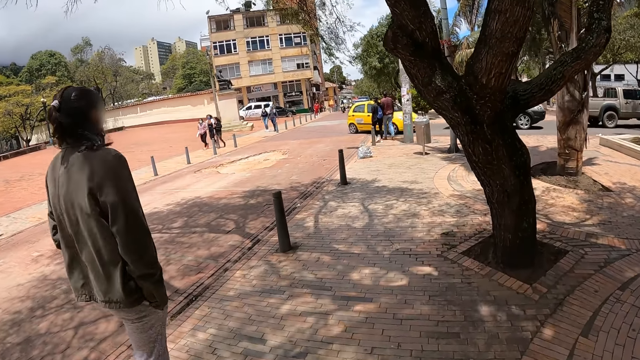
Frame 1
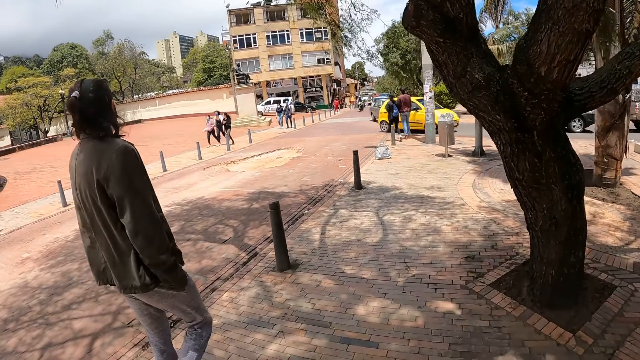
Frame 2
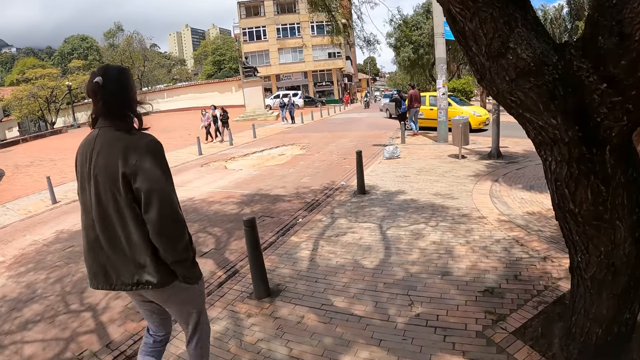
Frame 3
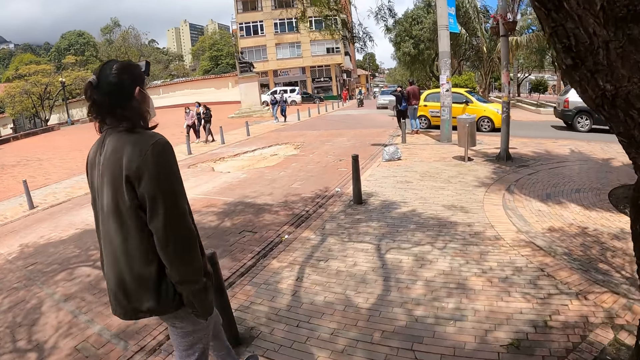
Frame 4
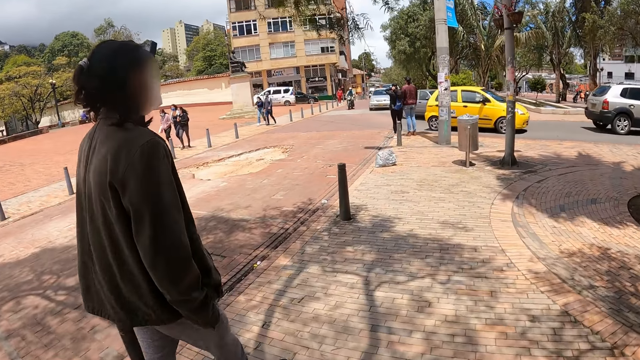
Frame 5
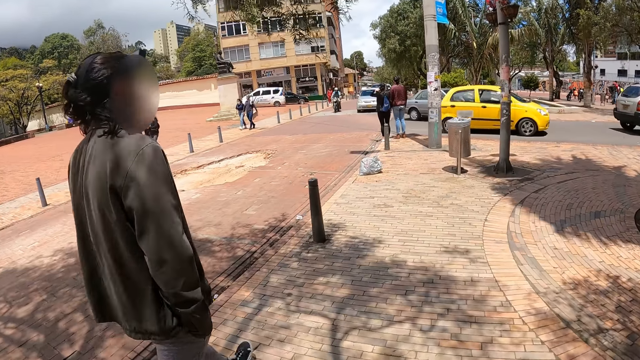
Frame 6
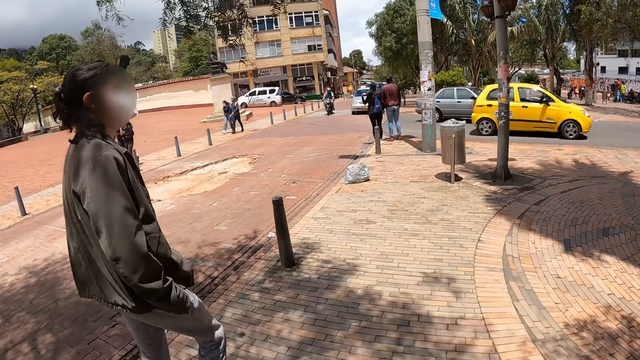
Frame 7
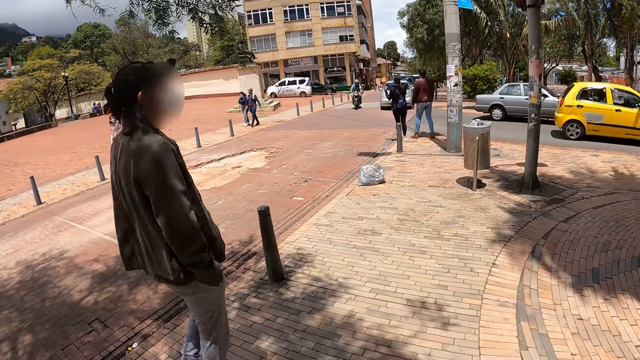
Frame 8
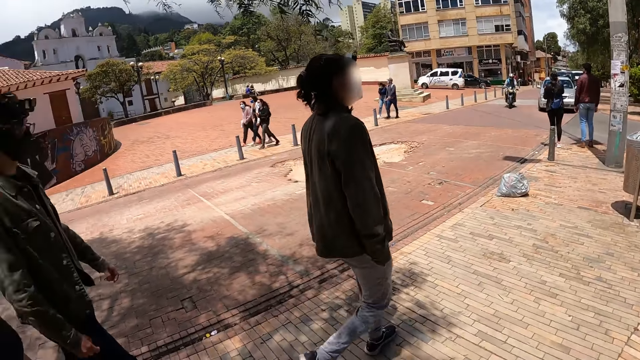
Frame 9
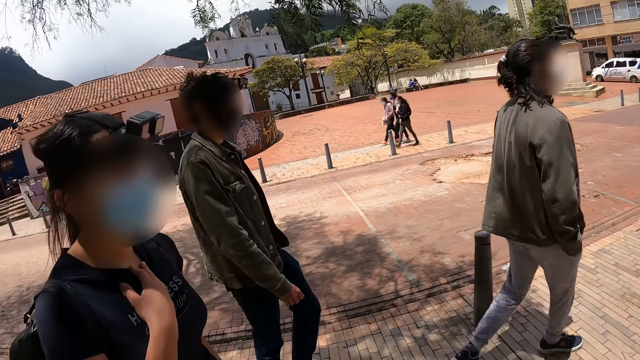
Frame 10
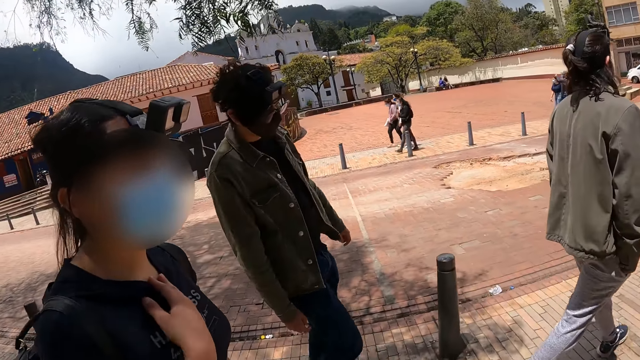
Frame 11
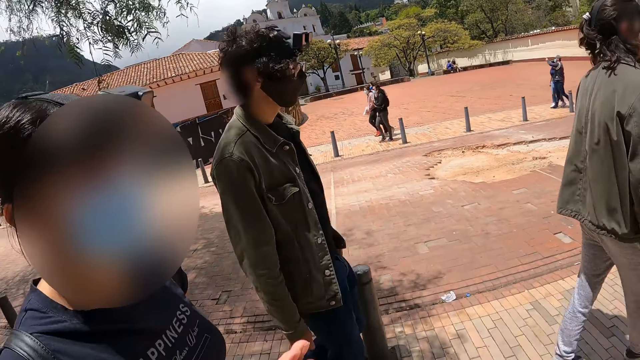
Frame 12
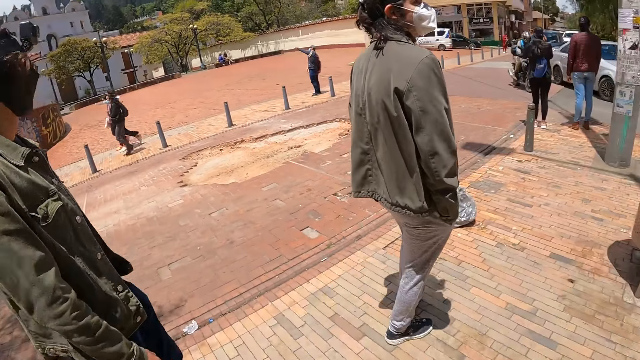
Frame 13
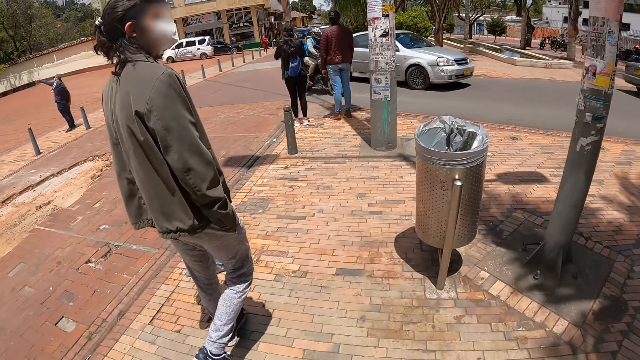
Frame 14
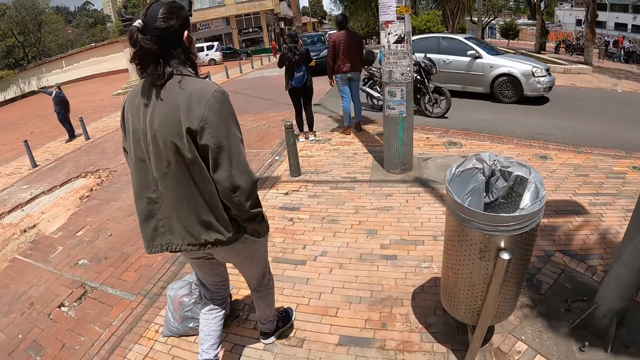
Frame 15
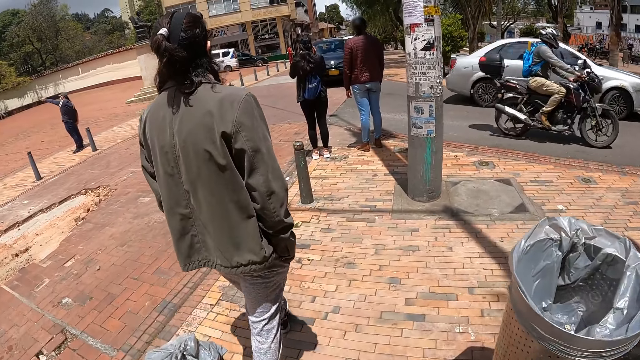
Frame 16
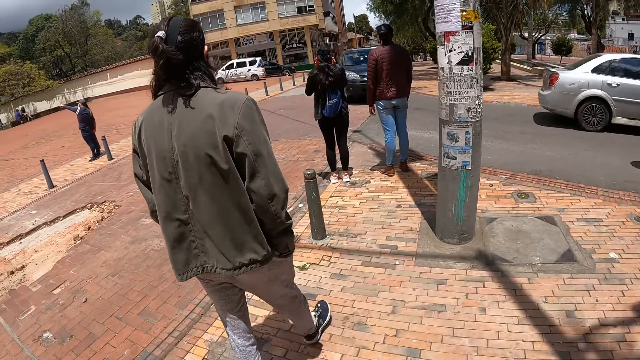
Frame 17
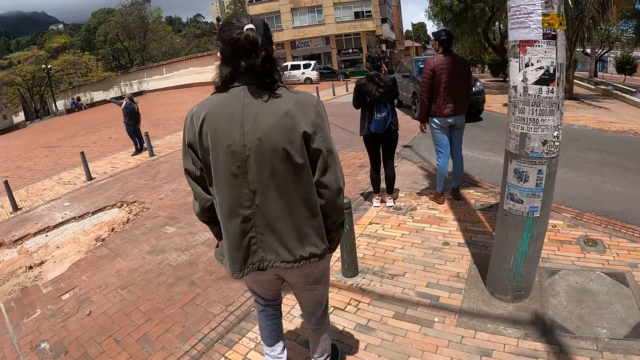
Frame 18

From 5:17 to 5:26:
The camera wearer looks around.

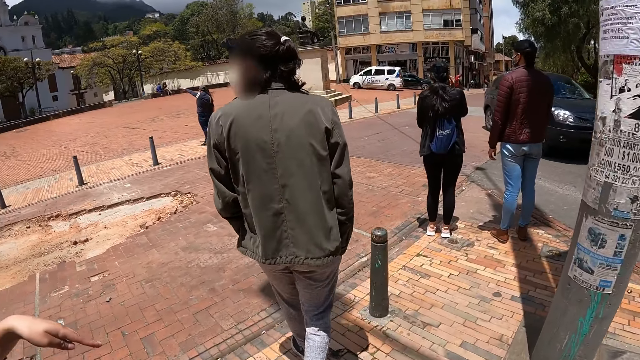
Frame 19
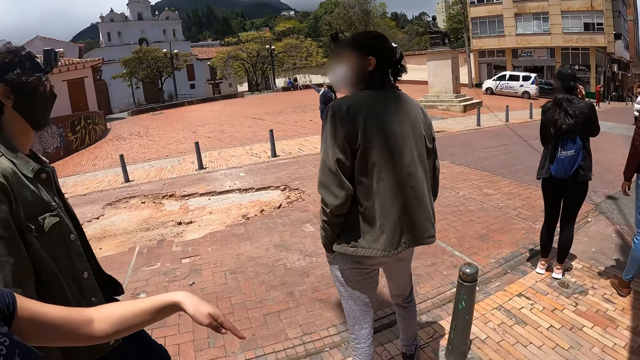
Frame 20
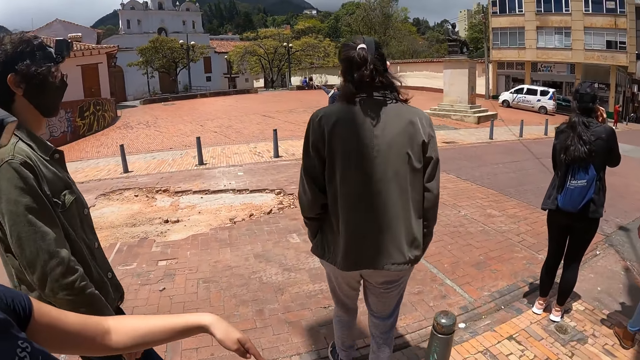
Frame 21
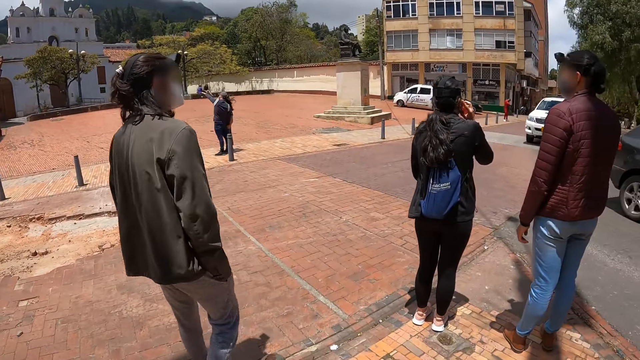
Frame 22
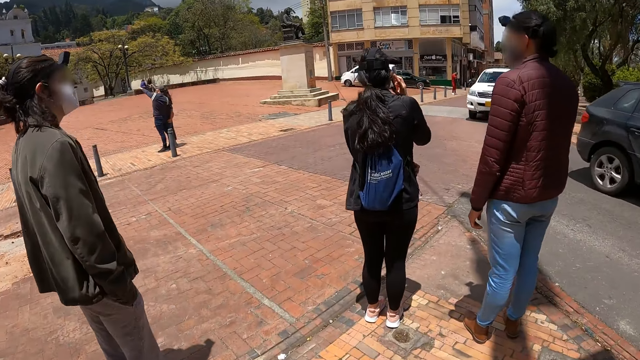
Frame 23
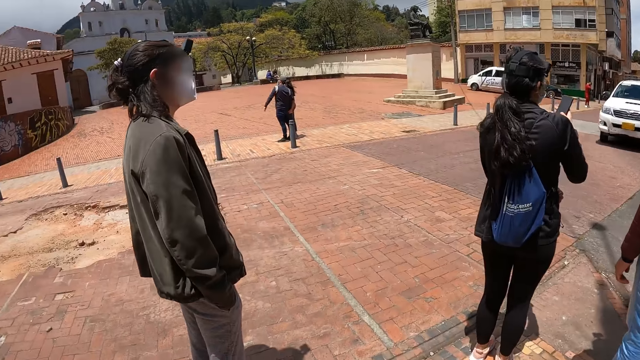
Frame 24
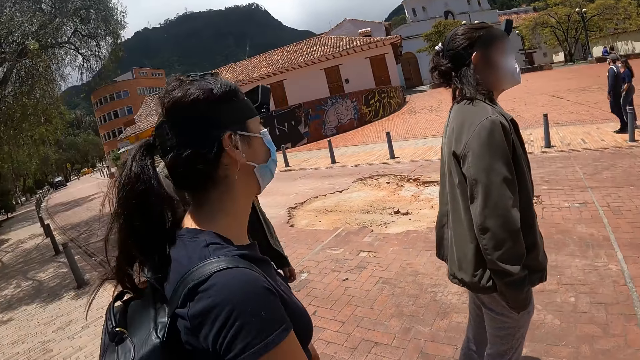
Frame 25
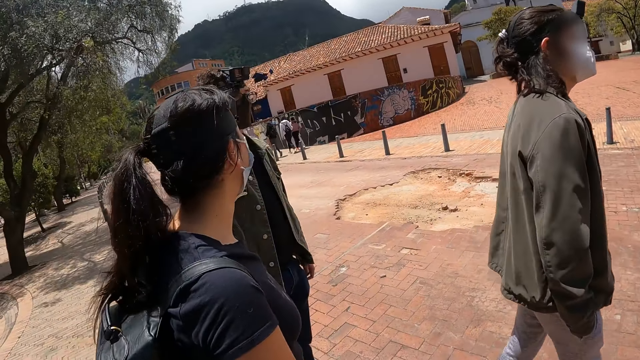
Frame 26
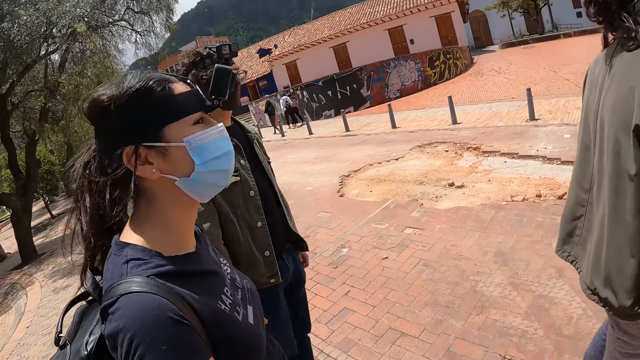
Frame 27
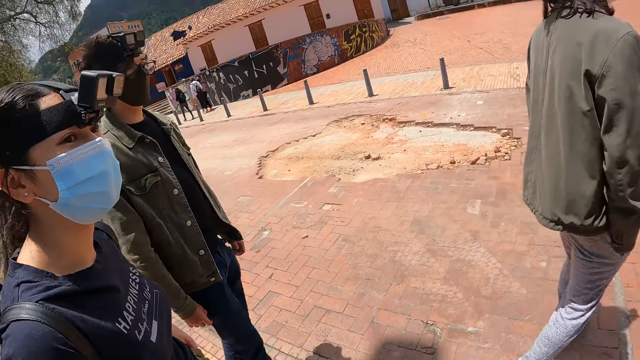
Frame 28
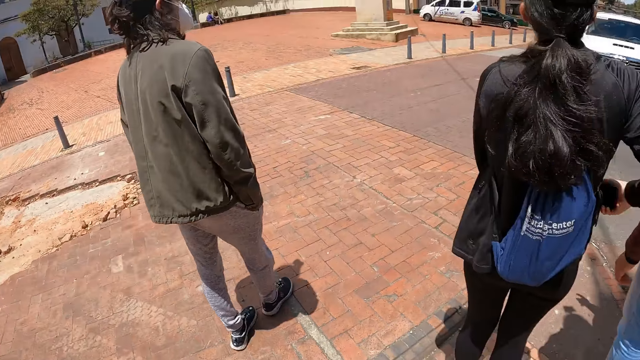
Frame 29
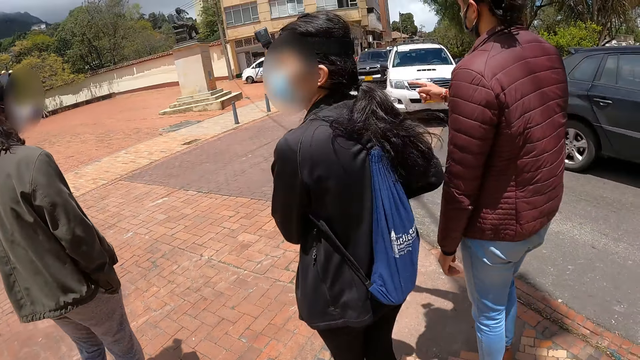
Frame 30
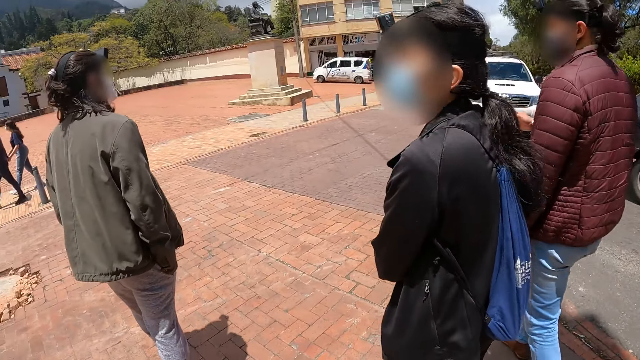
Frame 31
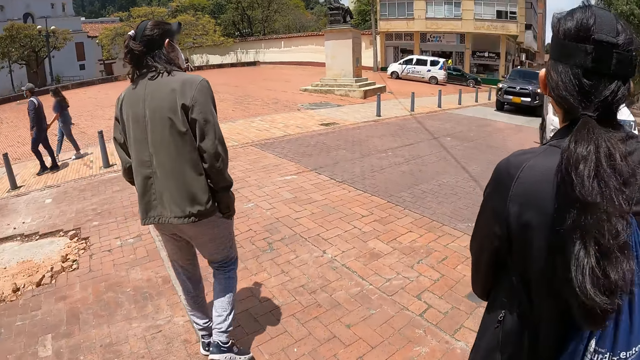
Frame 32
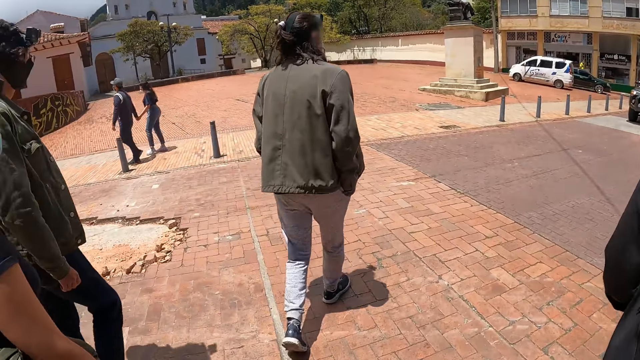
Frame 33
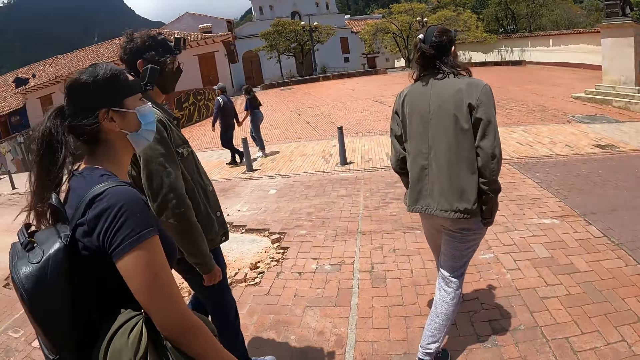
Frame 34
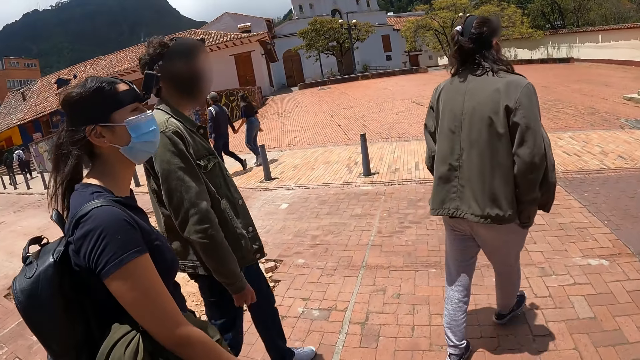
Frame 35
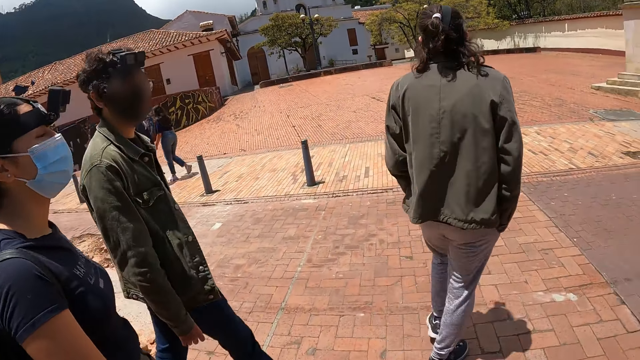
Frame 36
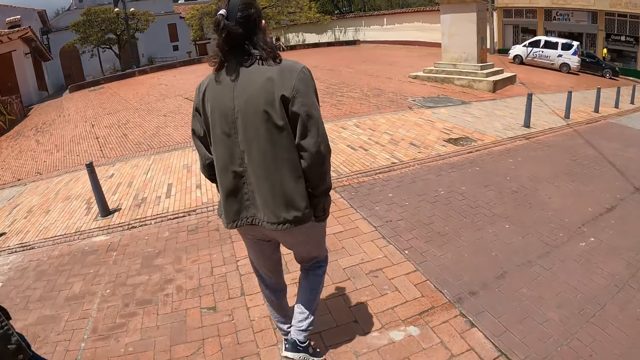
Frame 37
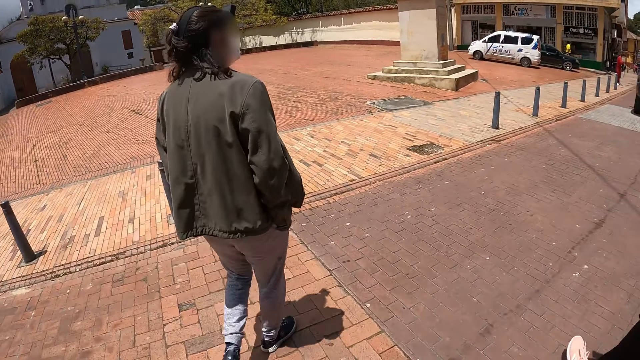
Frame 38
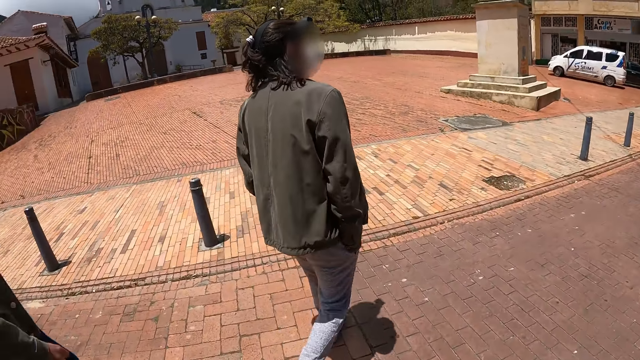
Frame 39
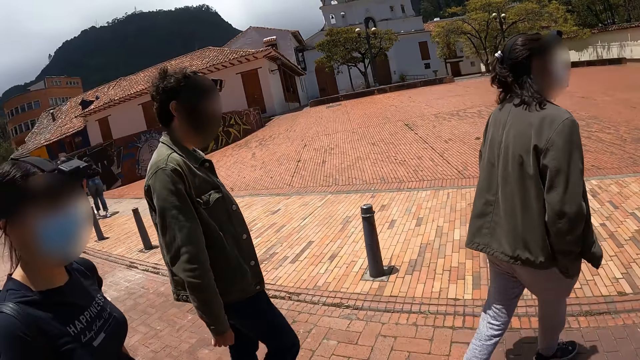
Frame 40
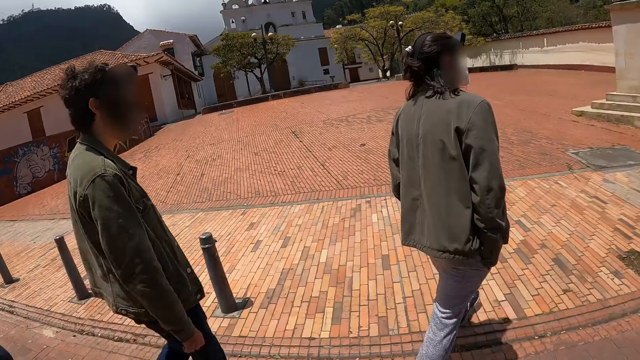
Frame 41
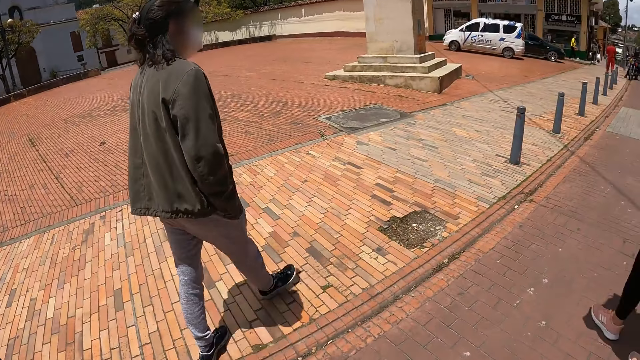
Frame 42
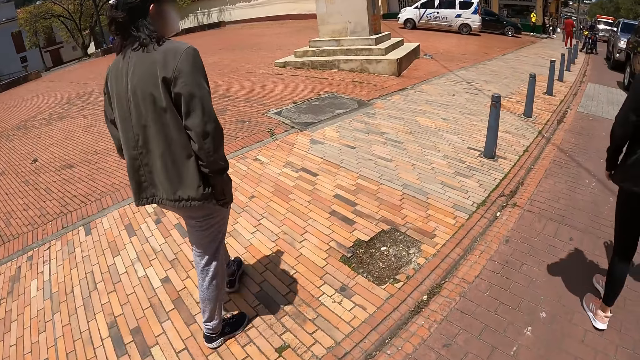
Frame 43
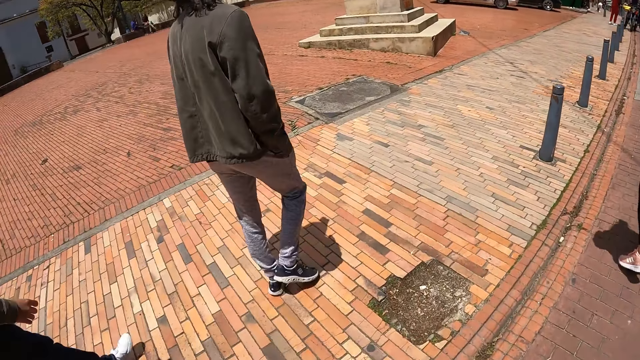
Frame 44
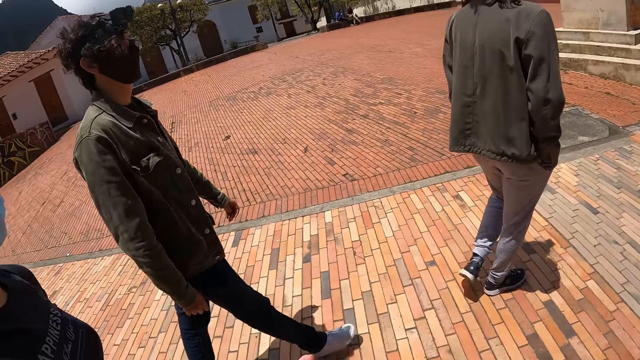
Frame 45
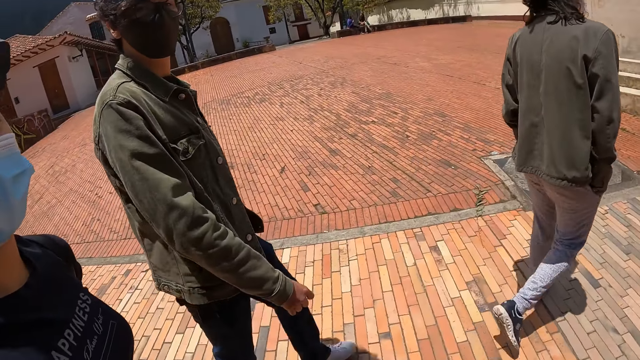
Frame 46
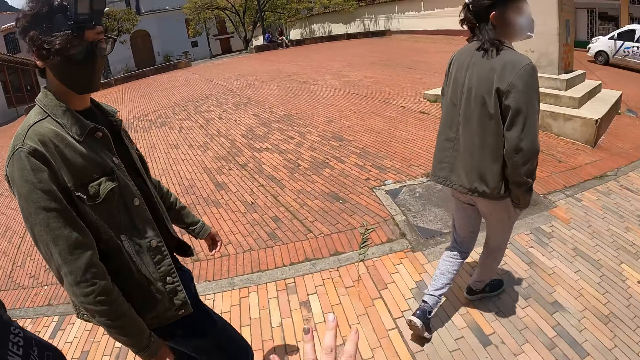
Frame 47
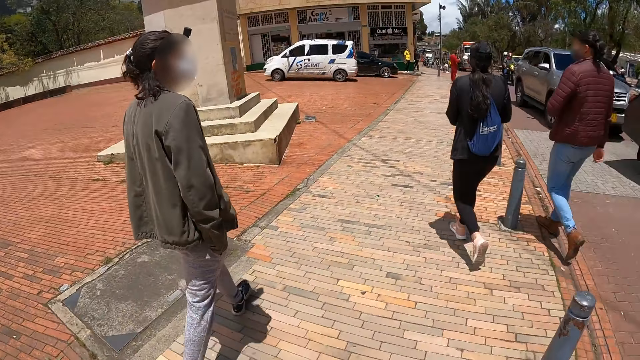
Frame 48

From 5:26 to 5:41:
The camera wearer looks around. They walk around. They look around. They look around again.
